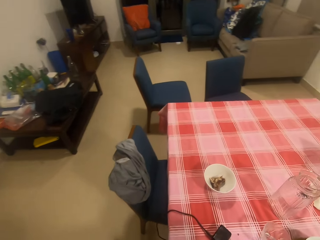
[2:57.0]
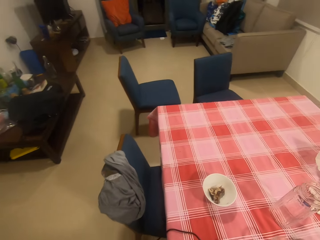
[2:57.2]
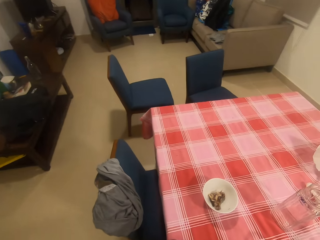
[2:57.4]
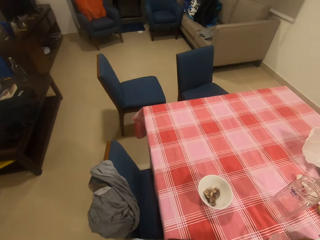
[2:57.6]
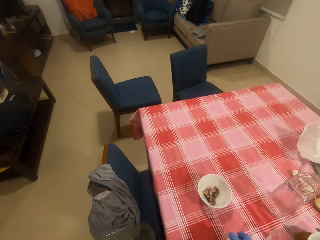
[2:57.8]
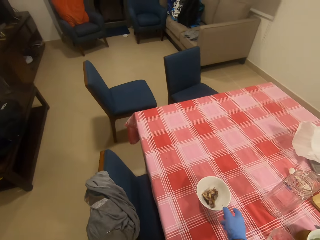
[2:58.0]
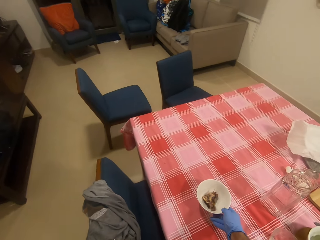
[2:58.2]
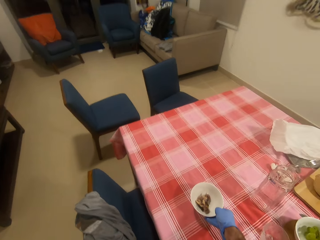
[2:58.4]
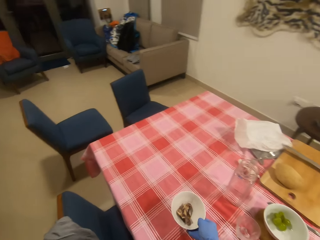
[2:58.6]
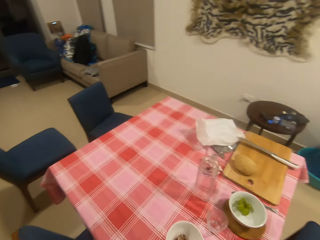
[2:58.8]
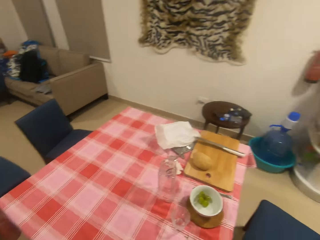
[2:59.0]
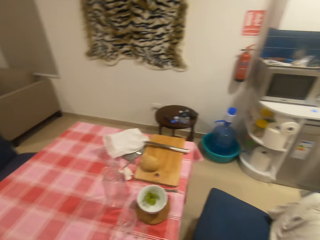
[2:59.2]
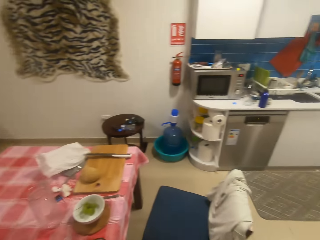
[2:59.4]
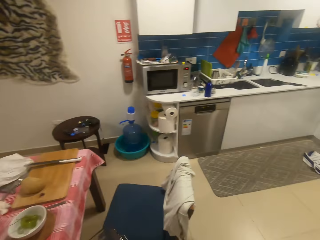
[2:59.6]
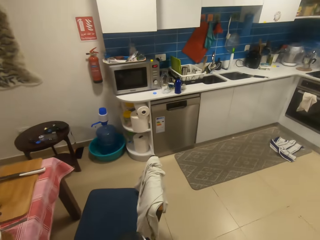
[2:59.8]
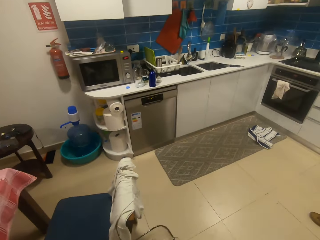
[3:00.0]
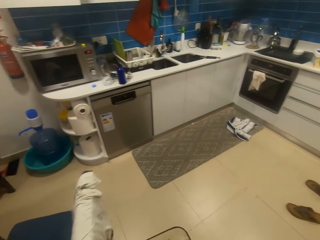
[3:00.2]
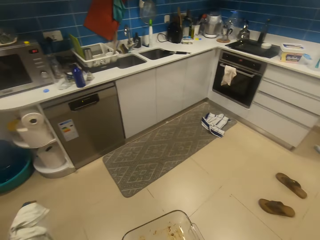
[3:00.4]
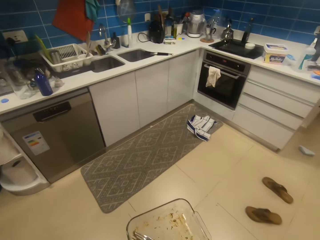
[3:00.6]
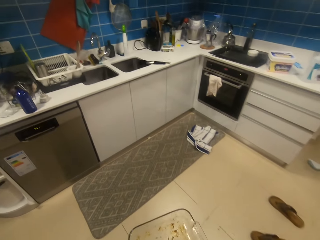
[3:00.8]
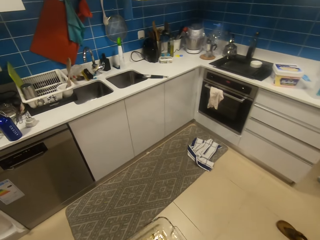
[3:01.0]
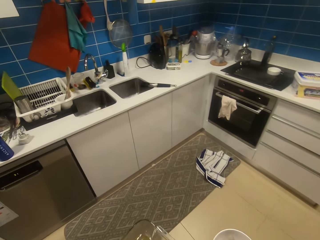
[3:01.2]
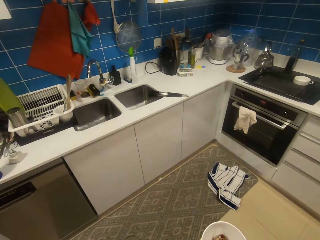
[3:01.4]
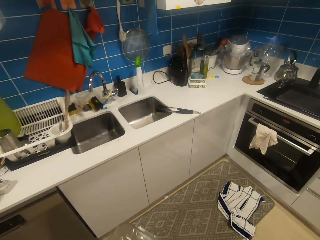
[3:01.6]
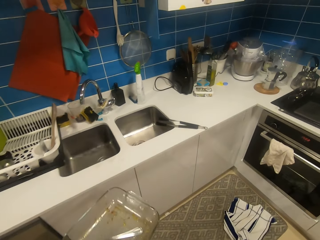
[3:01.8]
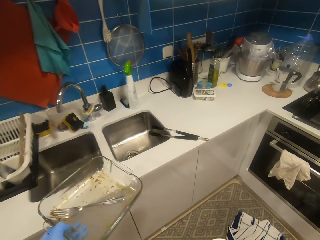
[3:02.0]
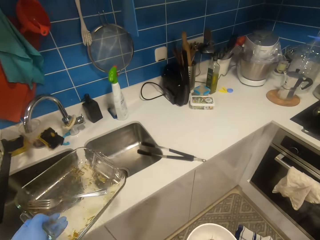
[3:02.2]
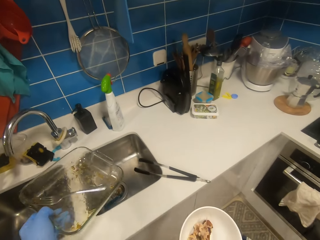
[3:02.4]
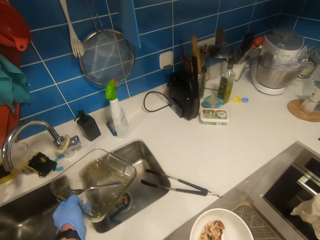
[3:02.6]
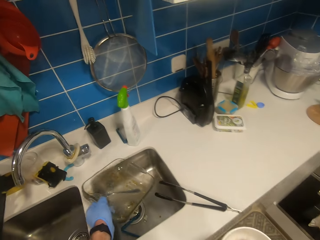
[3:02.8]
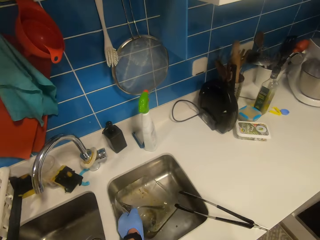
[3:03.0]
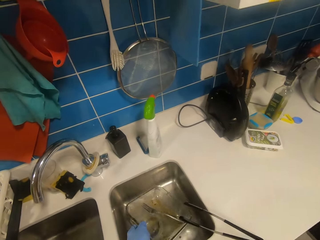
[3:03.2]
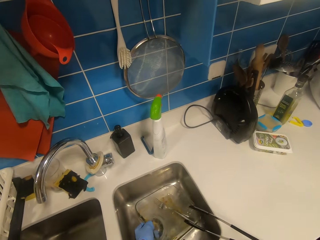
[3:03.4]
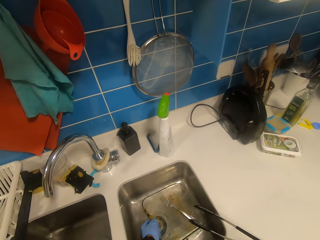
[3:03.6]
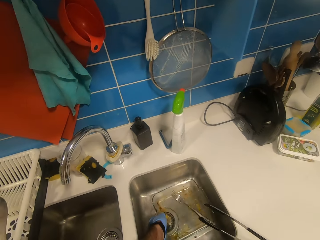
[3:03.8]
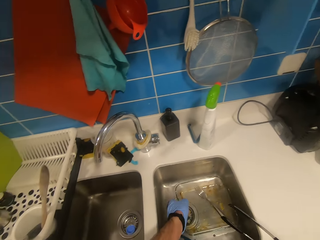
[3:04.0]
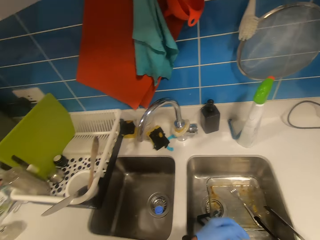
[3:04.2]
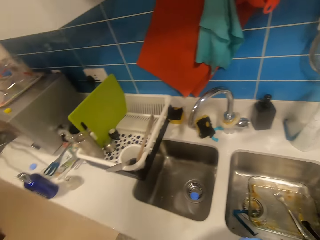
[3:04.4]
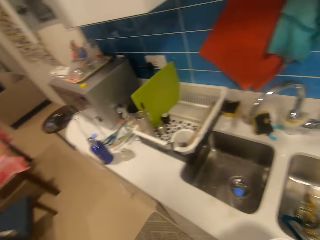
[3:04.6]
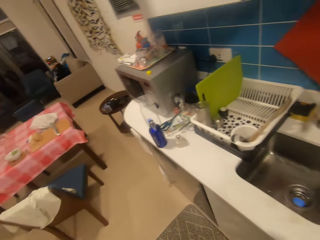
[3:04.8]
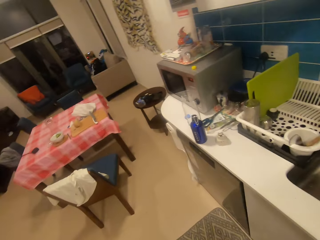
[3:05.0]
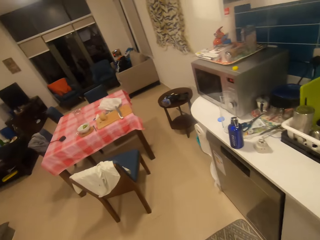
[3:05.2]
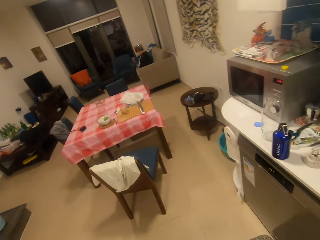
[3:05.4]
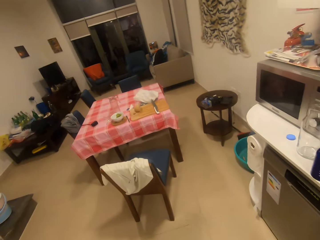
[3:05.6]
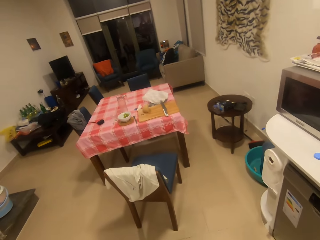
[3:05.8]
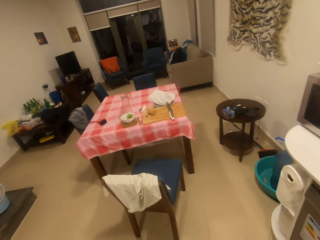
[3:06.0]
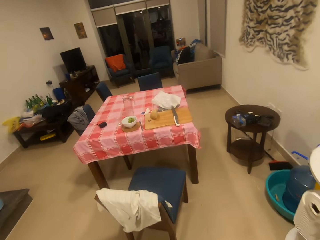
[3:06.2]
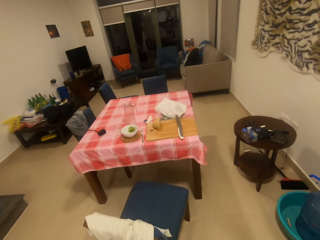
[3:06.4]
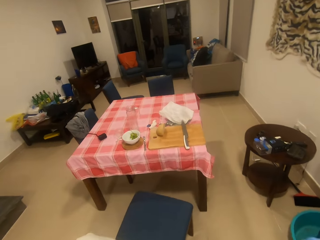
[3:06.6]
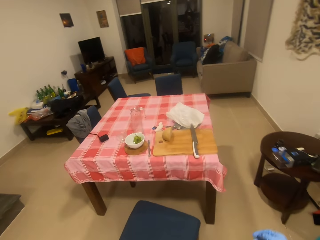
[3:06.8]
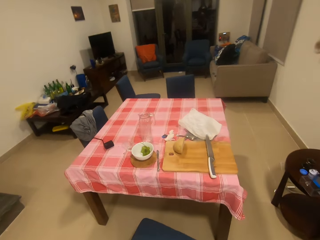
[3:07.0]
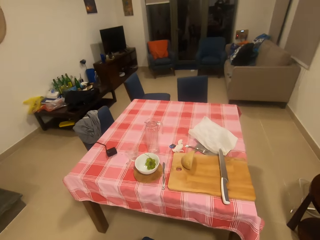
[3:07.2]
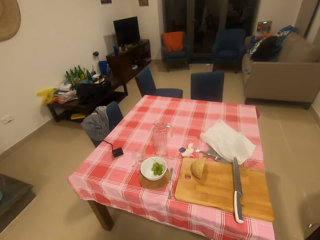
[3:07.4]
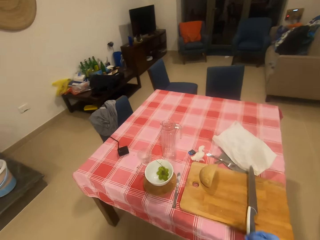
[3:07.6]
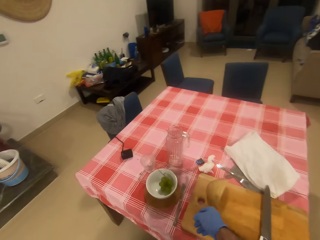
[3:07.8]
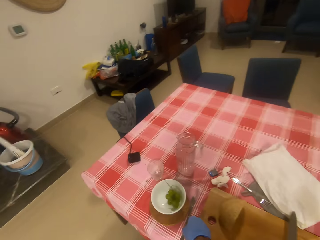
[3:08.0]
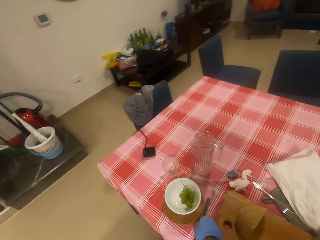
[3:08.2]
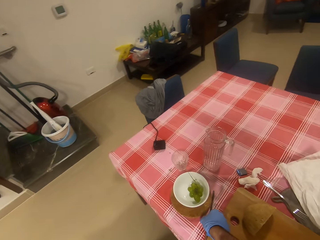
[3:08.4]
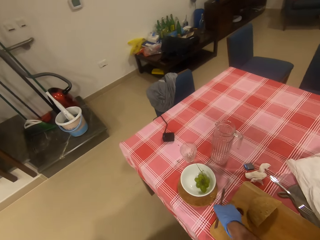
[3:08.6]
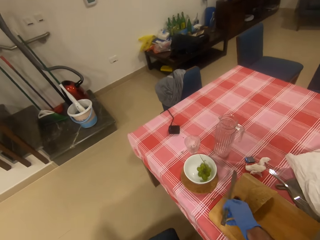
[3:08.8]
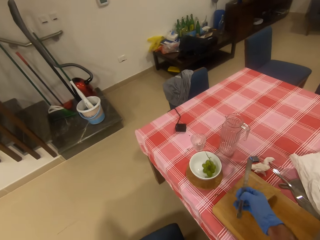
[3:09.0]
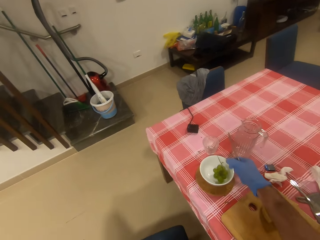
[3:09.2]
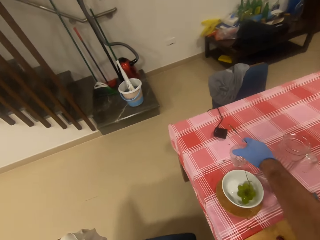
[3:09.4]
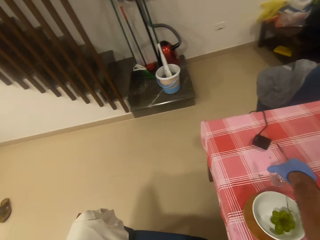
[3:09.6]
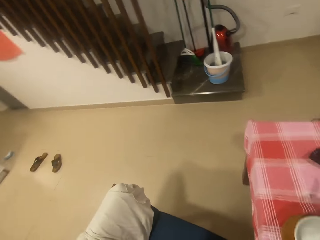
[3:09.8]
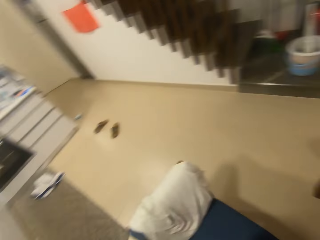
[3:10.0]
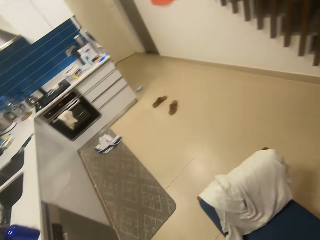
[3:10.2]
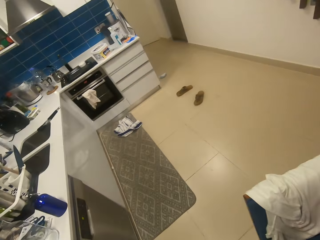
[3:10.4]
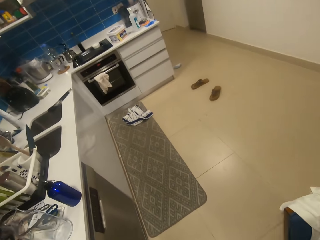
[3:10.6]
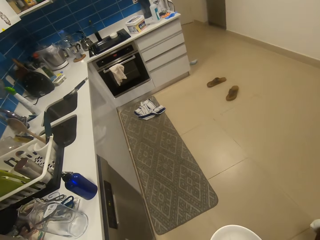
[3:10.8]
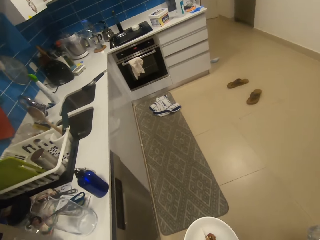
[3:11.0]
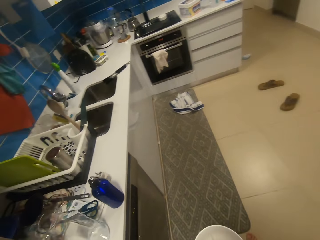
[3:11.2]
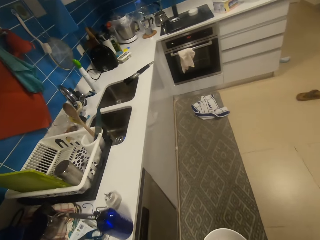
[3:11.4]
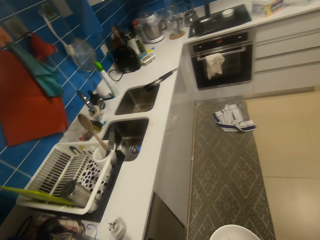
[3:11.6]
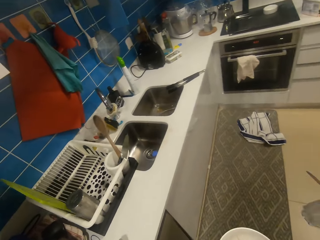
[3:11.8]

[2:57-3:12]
The camera wearer takes plates. They walk around the kitchen. They put the plate in the sink. They walk around the kitchen. They collect utensils from the table. They pick up a knife from the table. They walk around the kitchen.

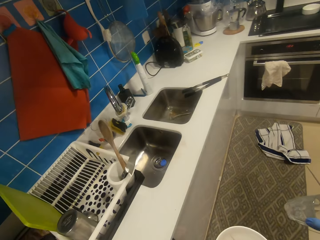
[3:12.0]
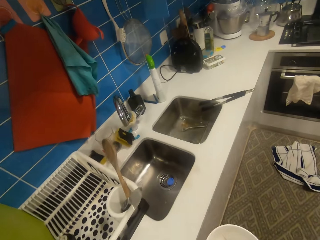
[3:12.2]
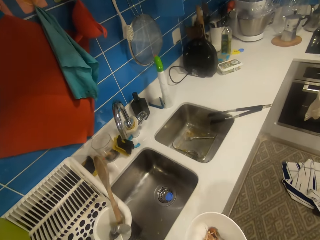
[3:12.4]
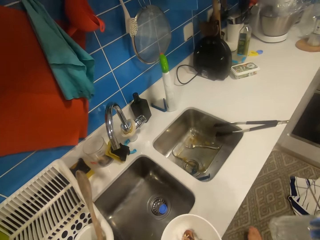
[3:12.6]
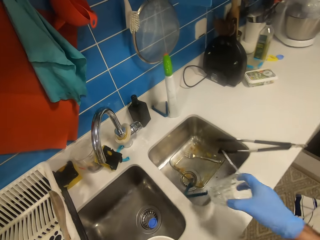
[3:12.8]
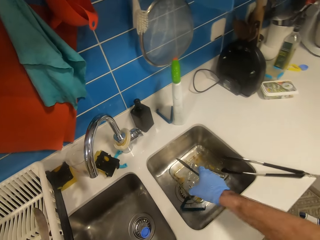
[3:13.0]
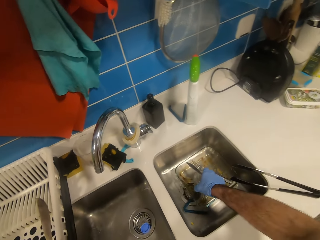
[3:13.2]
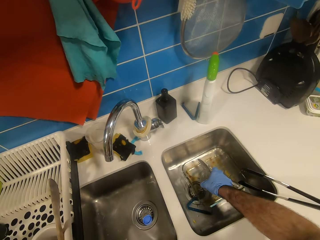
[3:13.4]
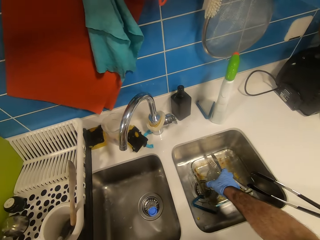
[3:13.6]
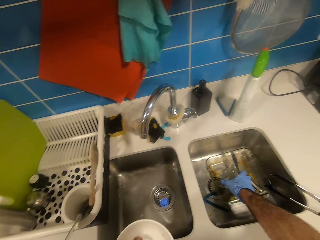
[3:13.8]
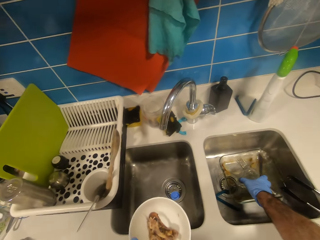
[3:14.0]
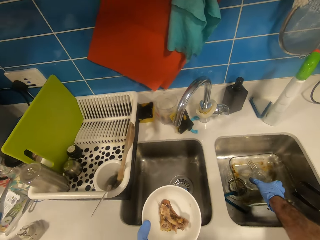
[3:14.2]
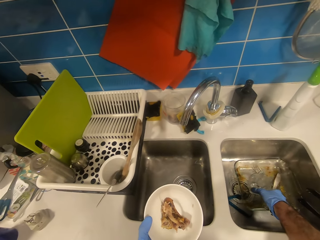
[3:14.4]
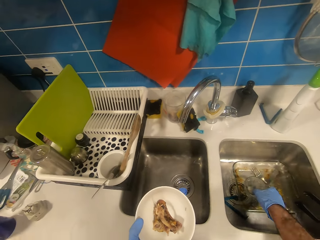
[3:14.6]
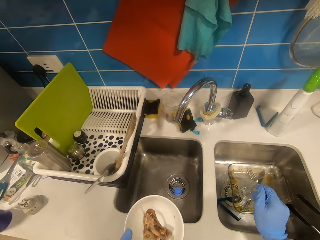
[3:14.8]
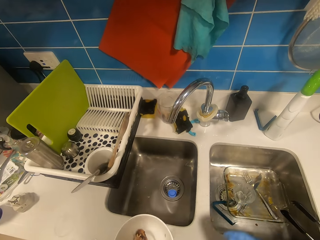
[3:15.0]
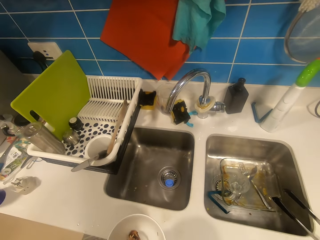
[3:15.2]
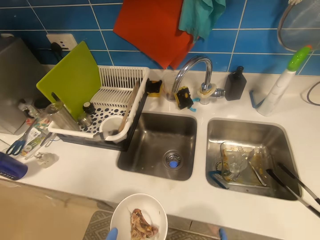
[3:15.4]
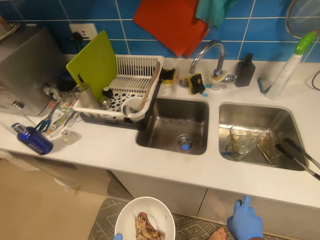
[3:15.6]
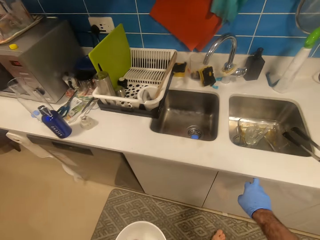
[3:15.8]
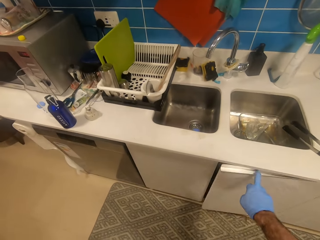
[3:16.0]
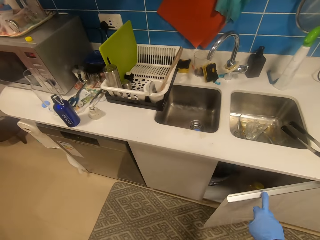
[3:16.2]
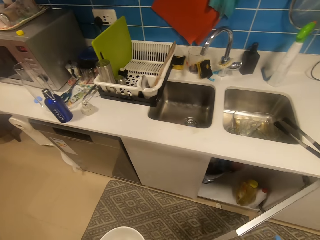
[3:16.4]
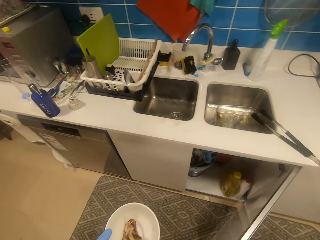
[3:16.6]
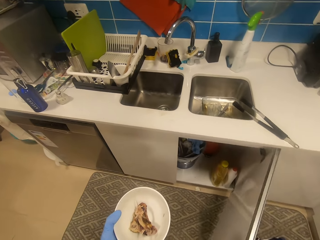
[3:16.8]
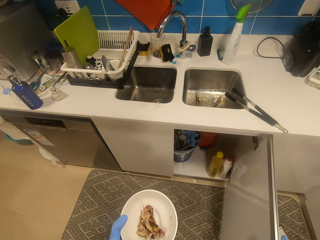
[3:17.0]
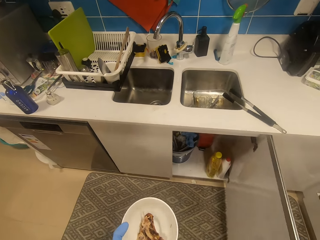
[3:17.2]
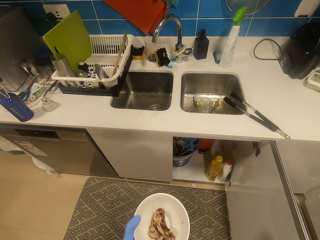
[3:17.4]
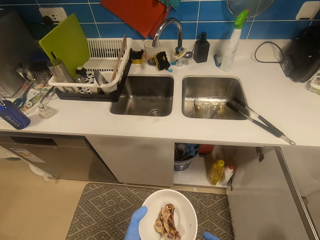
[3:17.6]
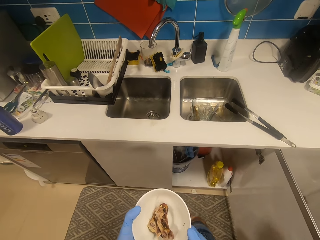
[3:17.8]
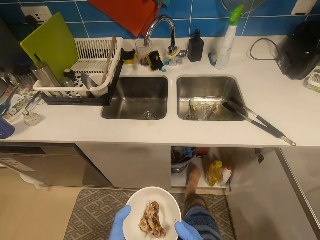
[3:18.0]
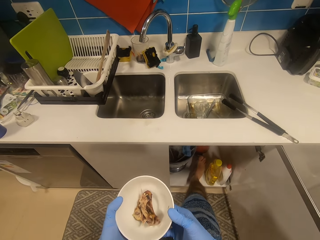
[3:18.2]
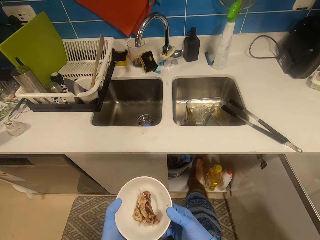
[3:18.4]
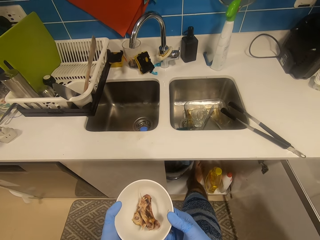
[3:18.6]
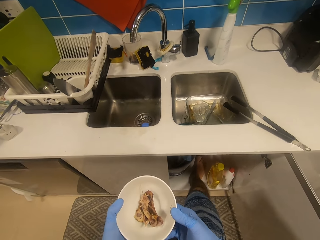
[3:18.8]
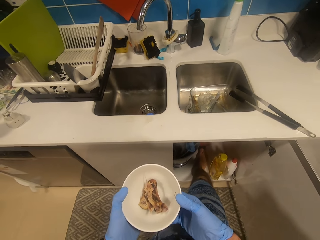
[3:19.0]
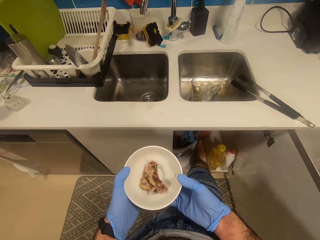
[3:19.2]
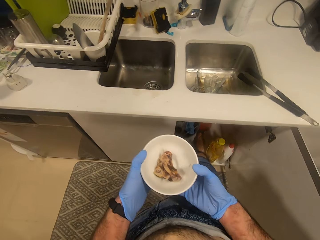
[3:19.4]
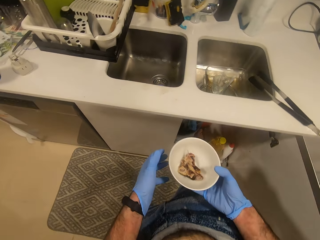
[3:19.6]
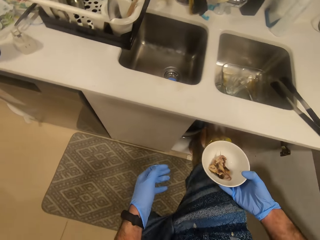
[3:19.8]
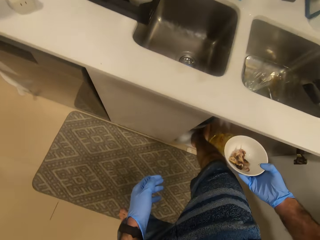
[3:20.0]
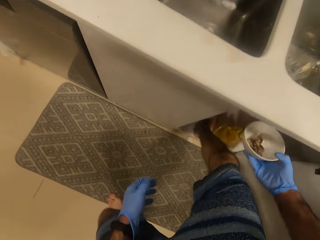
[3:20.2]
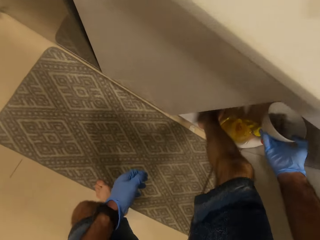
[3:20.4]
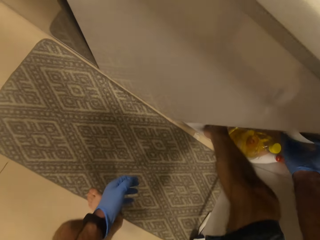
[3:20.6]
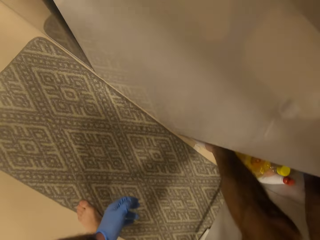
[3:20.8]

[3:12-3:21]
The camera wearer puts the utensils in the sink. They put a glass in the sink. They open a drawer. They pour residues of food in the dustbin.
